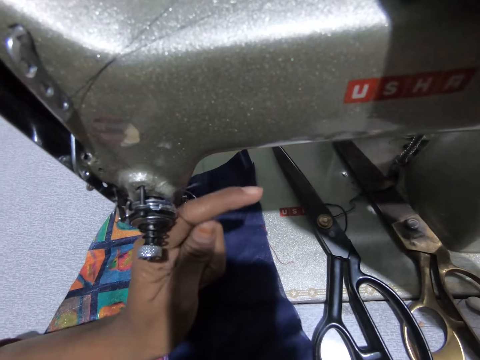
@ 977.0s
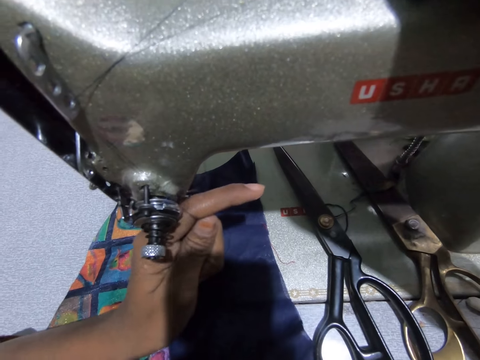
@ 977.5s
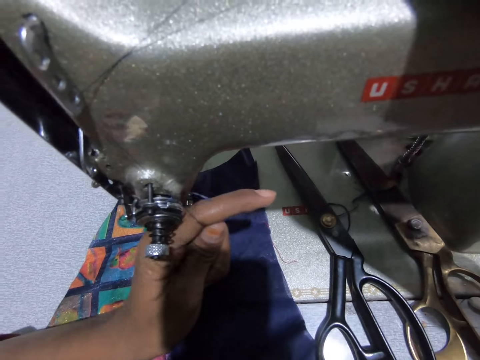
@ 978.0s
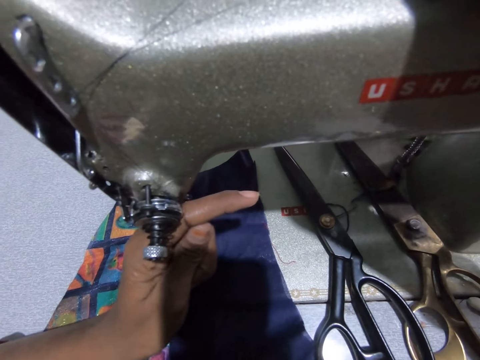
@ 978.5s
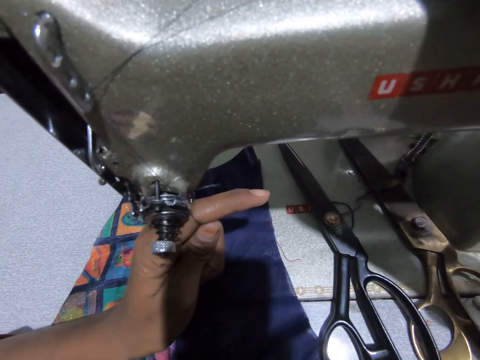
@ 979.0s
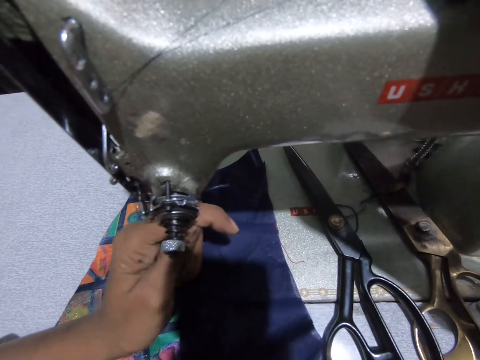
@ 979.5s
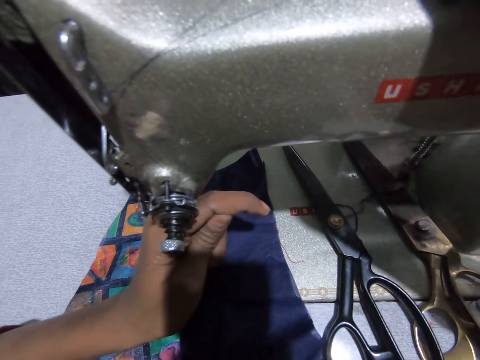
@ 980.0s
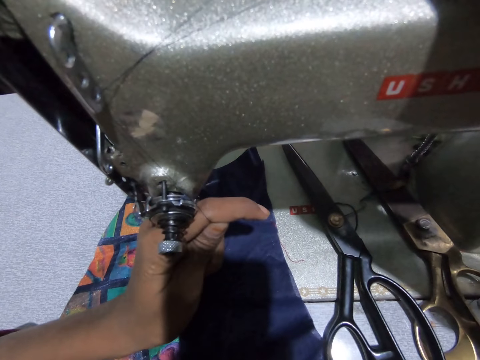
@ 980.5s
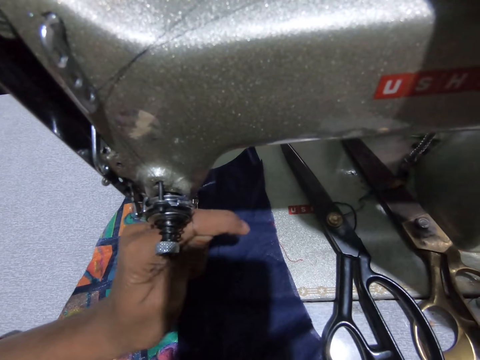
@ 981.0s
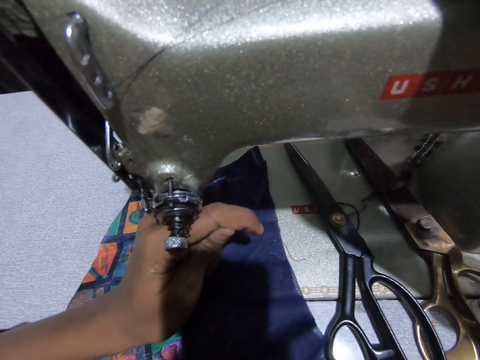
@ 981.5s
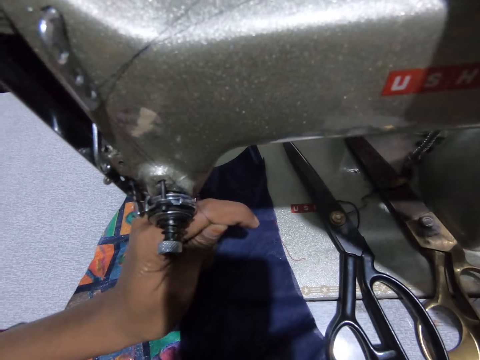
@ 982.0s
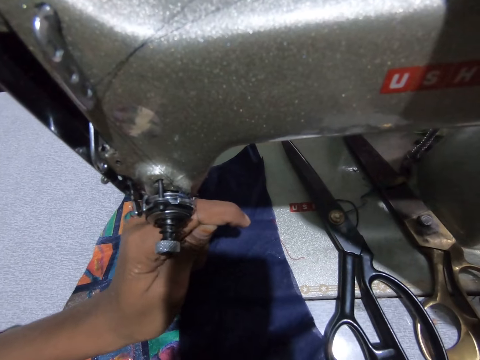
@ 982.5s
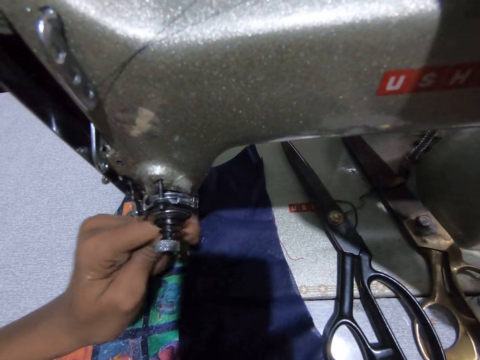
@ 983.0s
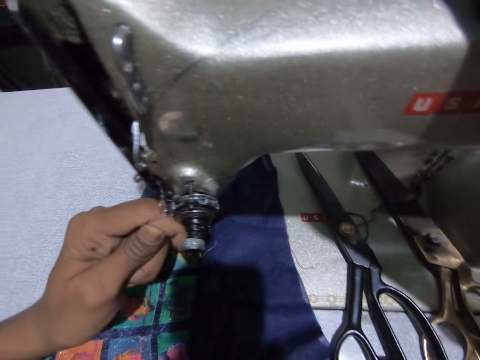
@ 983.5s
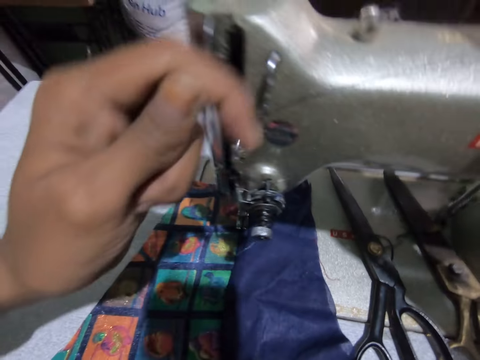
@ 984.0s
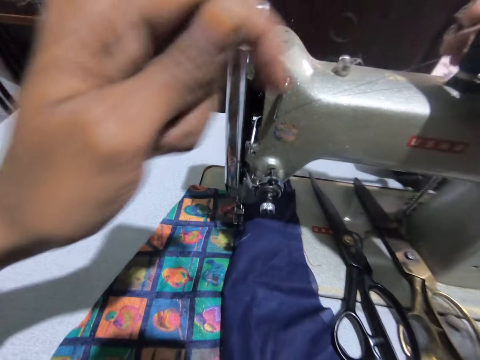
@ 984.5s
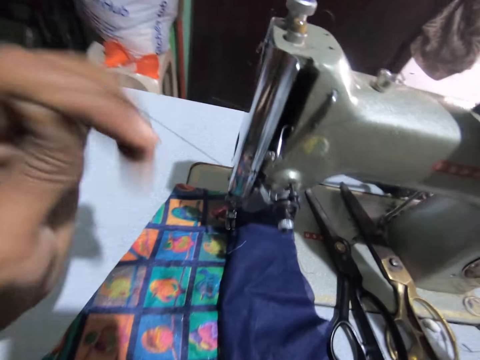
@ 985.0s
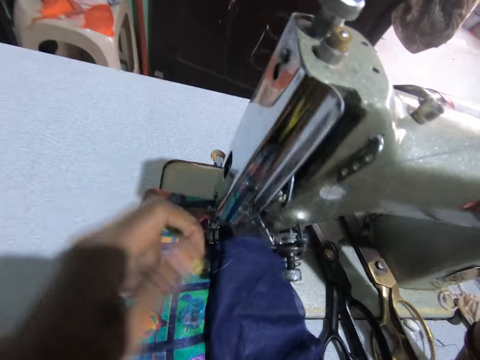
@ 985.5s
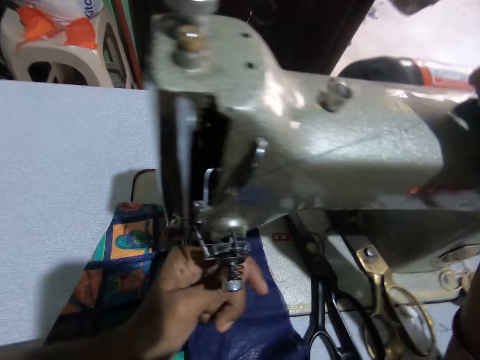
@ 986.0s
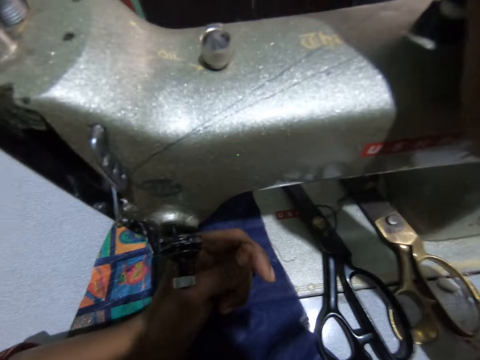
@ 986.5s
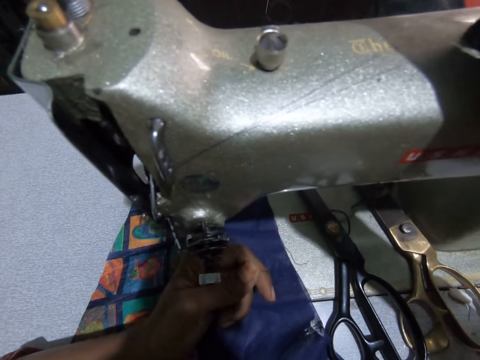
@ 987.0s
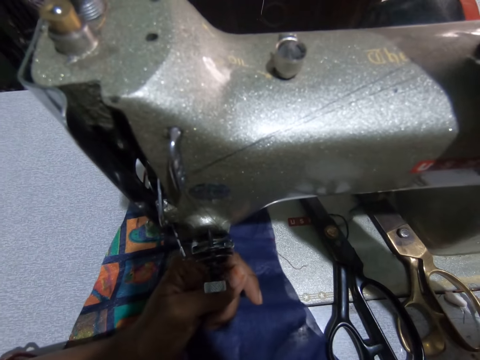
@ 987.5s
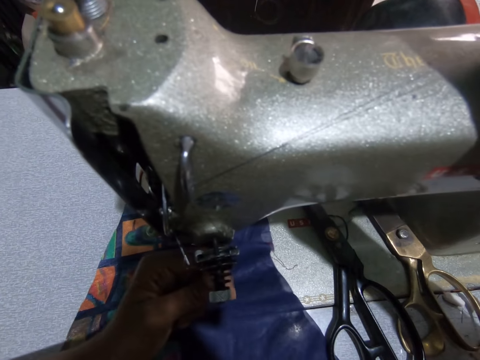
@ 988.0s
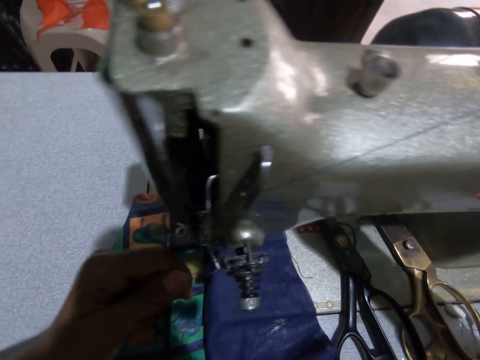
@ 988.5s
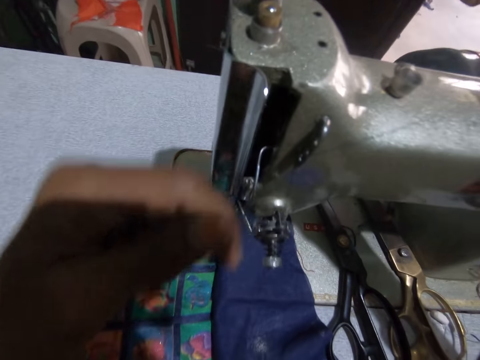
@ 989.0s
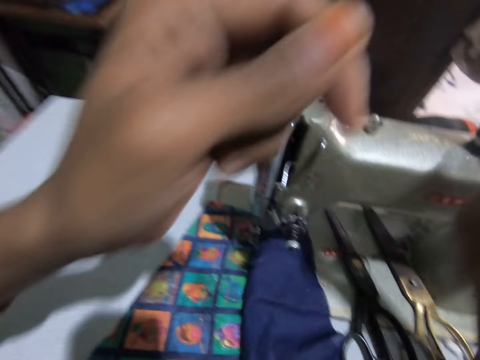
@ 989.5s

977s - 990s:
The camera wearer pulls the thread with her left hand. She stretches the sewing string.

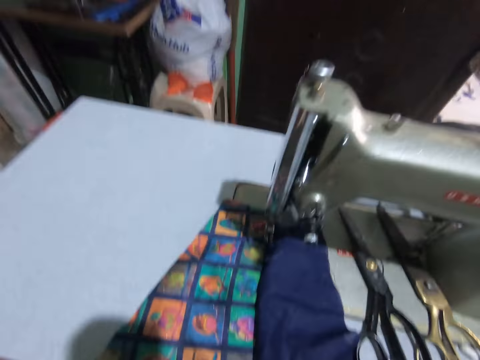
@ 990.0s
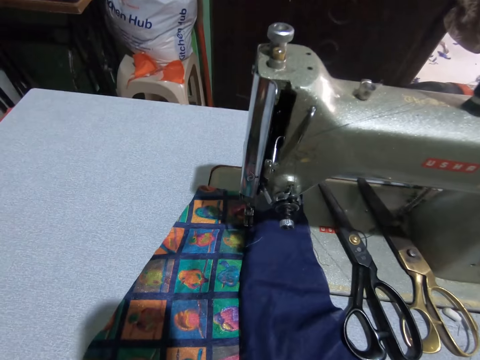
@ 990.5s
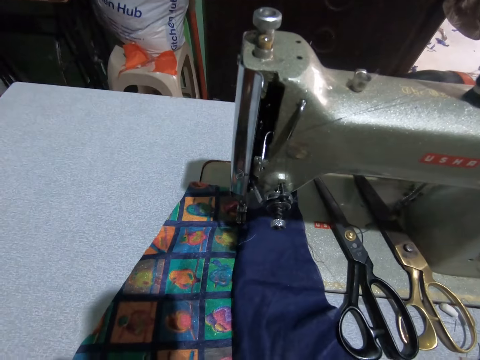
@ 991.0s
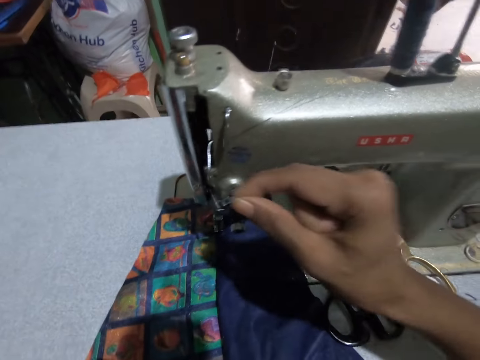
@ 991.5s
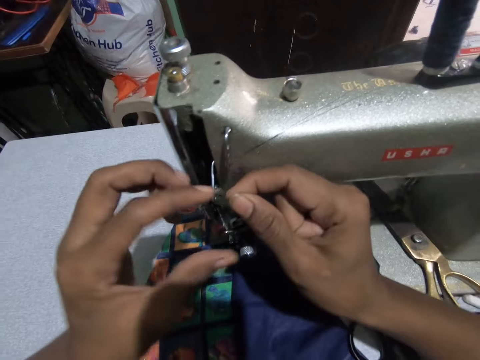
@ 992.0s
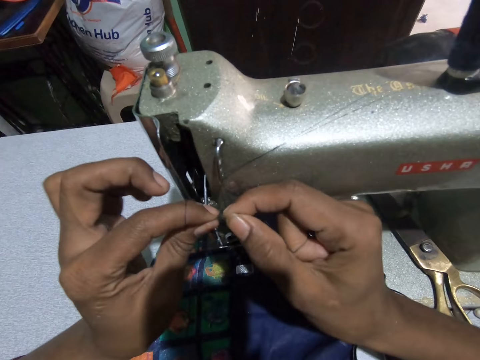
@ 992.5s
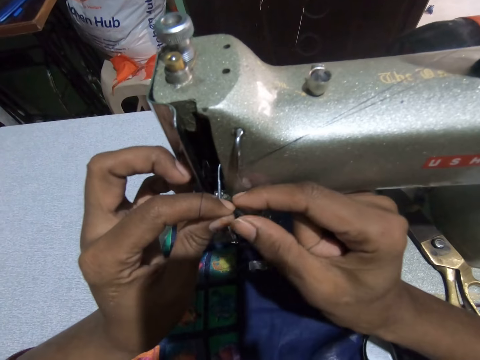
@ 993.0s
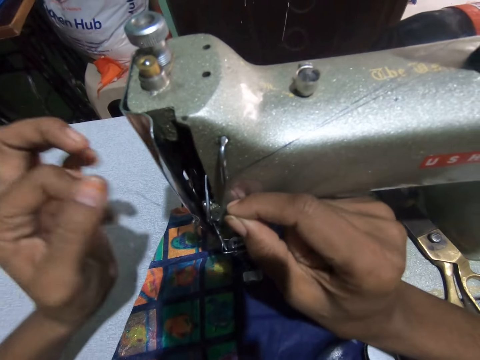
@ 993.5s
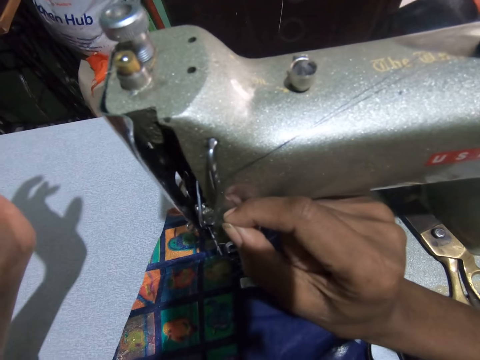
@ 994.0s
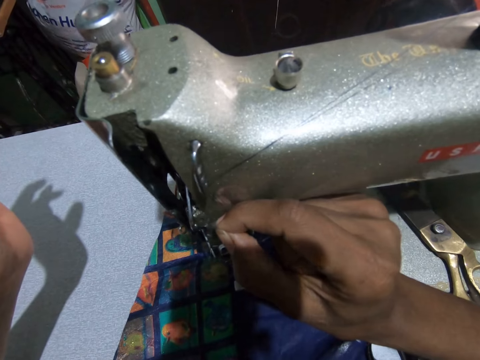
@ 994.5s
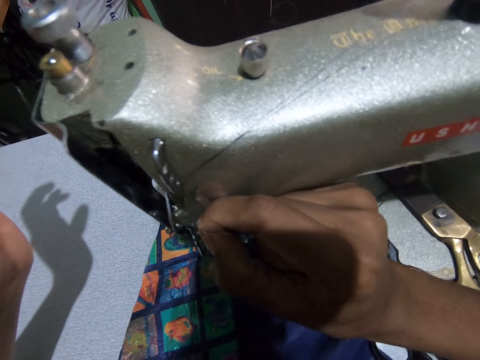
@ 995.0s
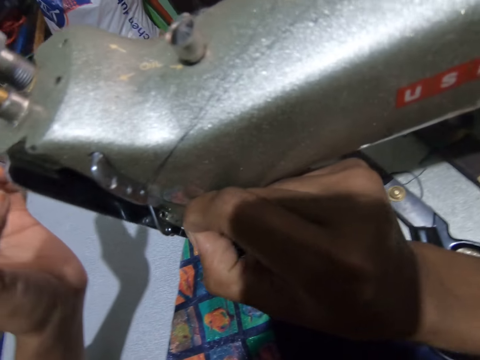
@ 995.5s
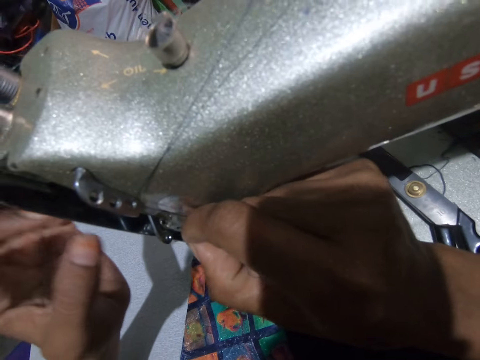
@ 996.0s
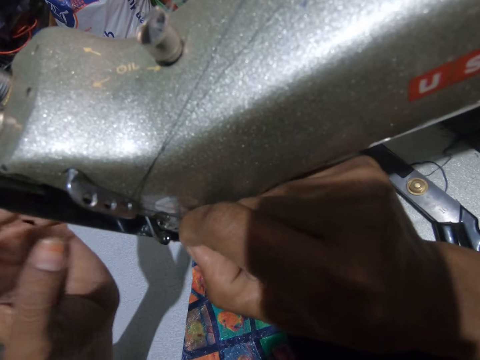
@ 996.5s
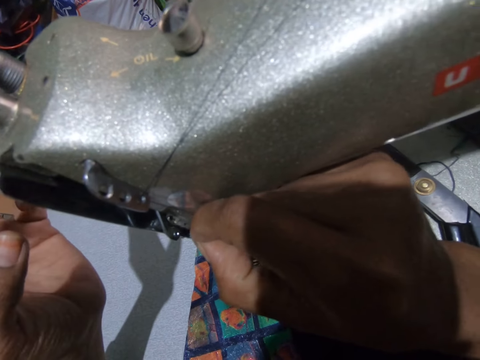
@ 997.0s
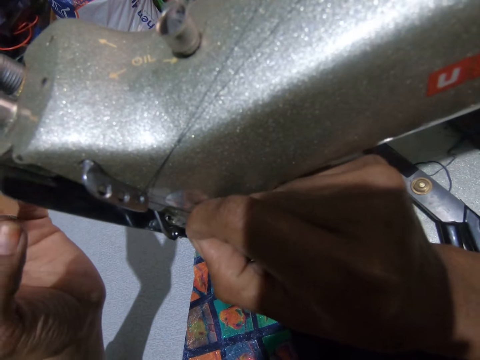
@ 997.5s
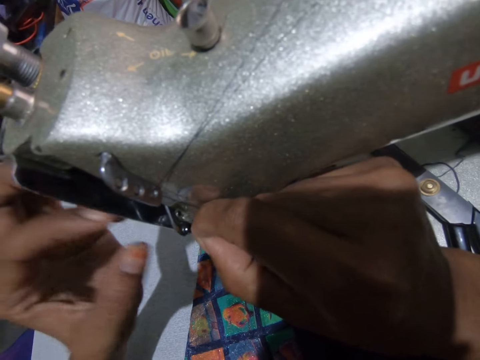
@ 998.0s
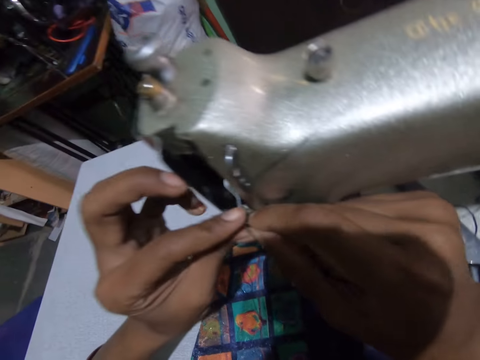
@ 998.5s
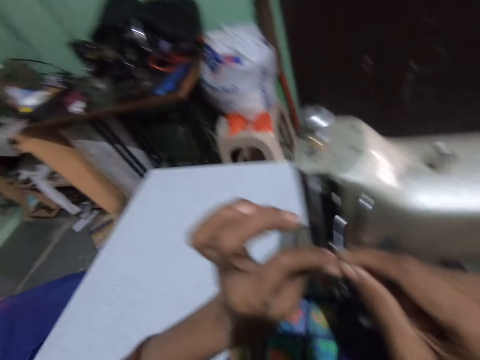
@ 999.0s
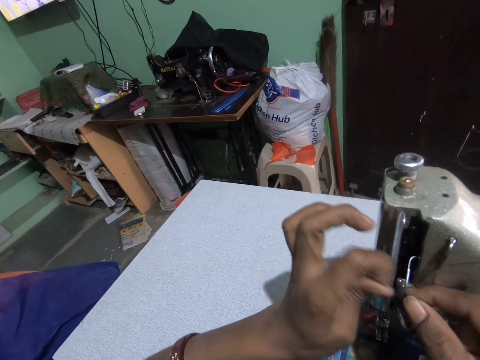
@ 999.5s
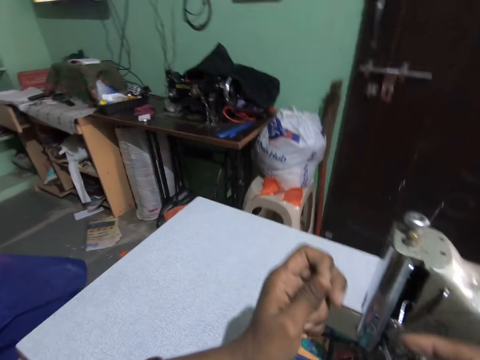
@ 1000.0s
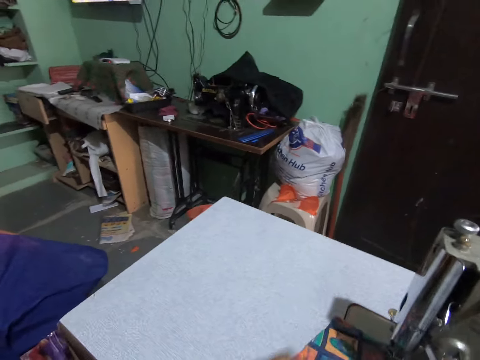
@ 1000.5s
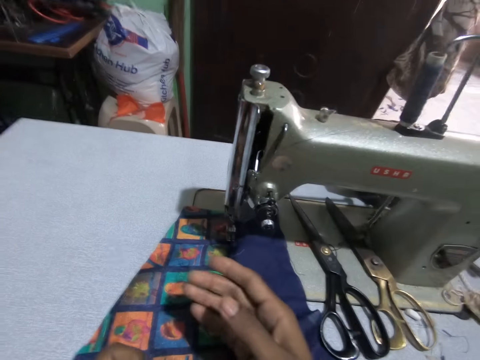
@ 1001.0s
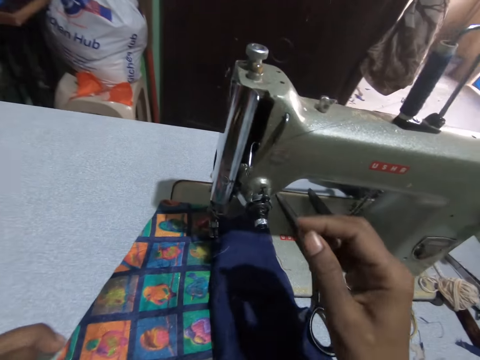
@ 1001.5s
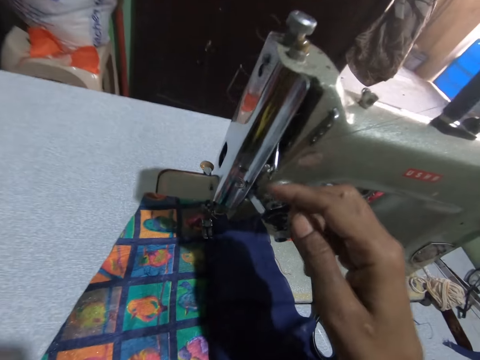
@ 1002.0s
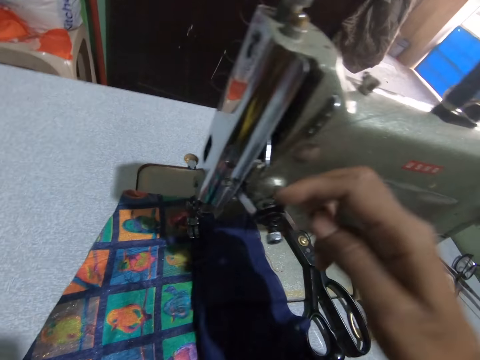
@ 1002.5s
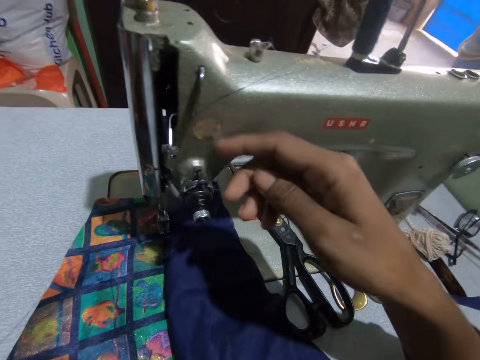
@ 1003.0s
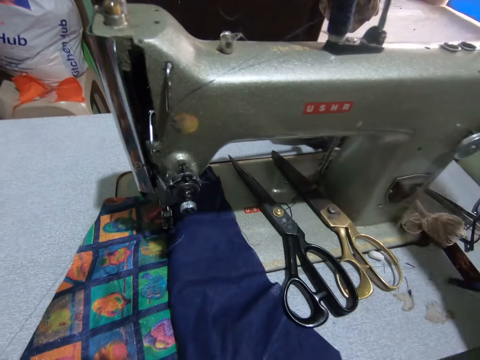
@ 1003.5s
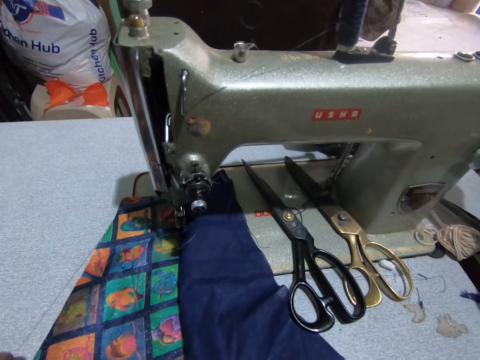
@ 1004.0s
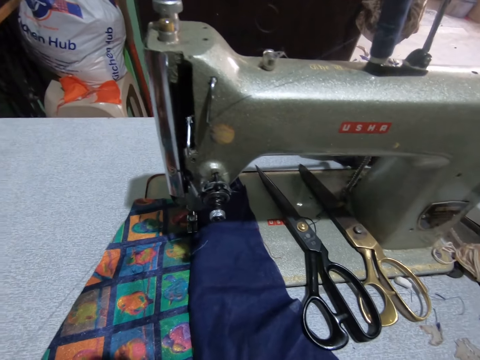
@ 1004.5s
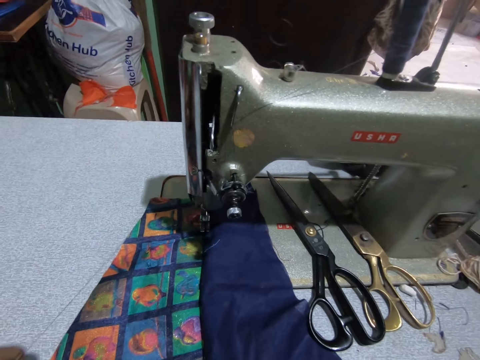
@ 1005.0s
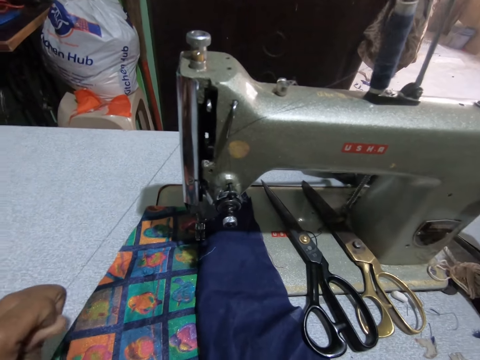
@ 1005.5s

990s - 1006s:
The camera wearer inserts the thread into the sewing machine with both hands. She passes the string on the thread take-up. She stretches the string. She touches the sewing machine with her right hand and raises her right hand.
